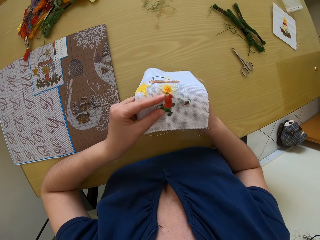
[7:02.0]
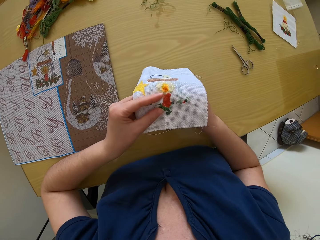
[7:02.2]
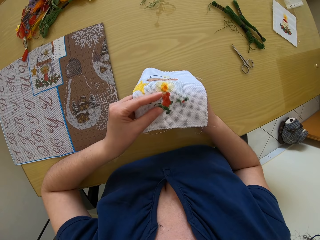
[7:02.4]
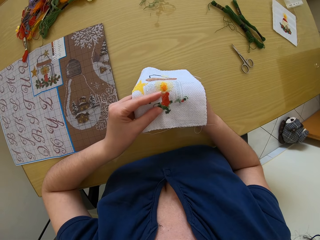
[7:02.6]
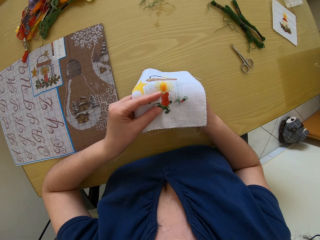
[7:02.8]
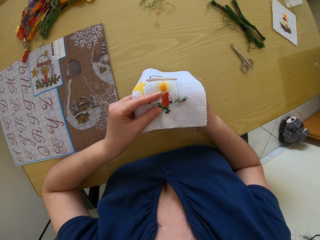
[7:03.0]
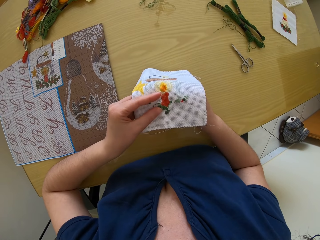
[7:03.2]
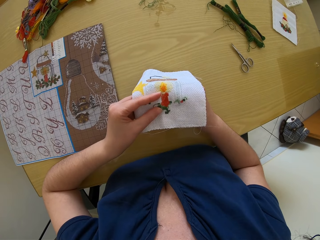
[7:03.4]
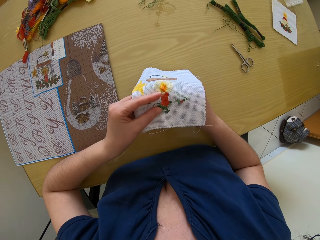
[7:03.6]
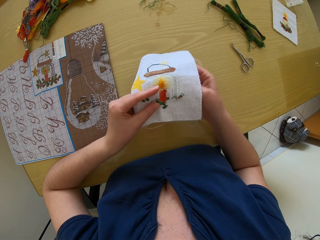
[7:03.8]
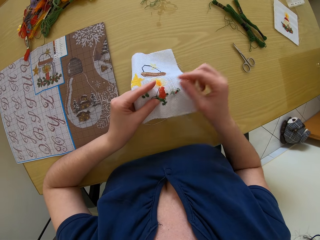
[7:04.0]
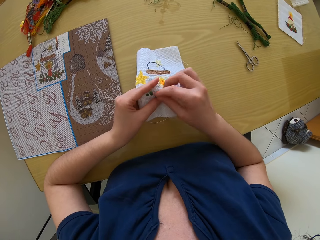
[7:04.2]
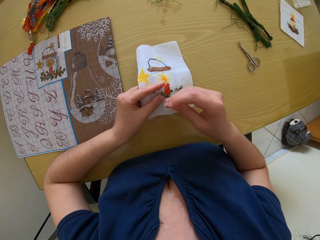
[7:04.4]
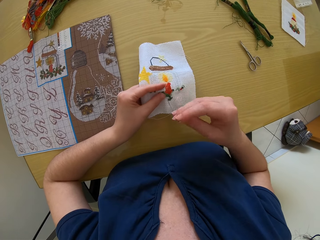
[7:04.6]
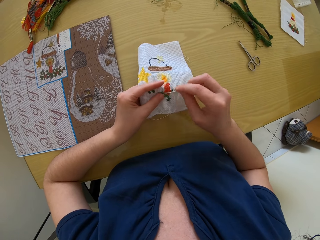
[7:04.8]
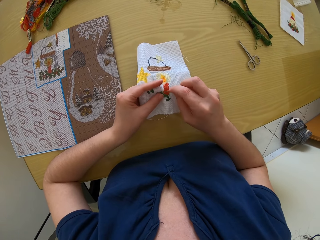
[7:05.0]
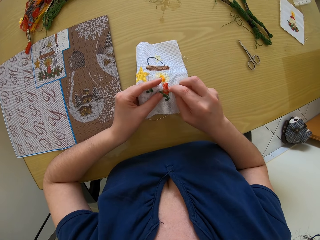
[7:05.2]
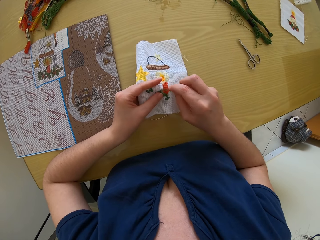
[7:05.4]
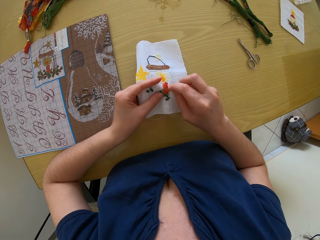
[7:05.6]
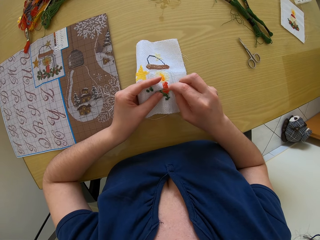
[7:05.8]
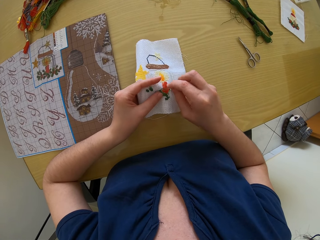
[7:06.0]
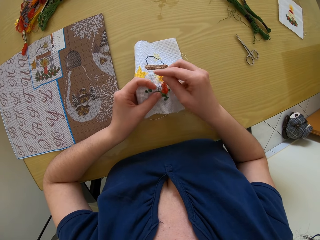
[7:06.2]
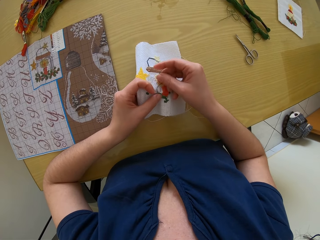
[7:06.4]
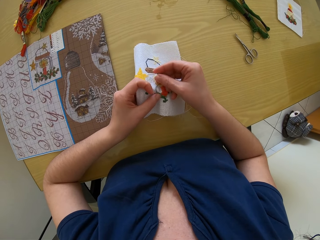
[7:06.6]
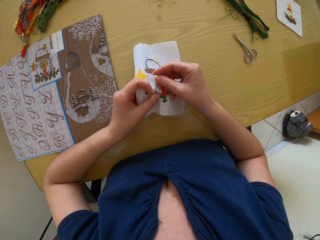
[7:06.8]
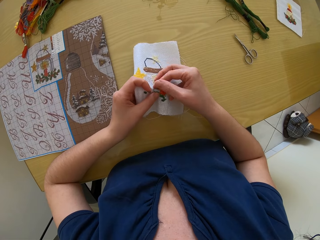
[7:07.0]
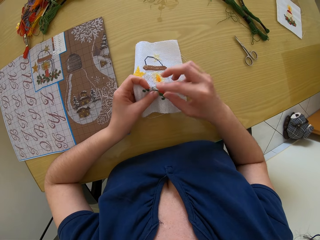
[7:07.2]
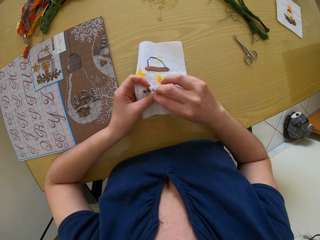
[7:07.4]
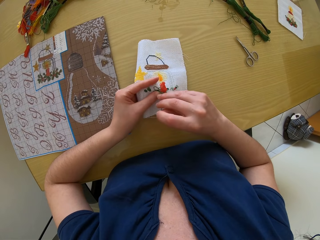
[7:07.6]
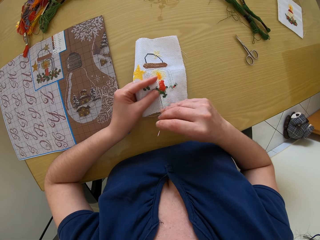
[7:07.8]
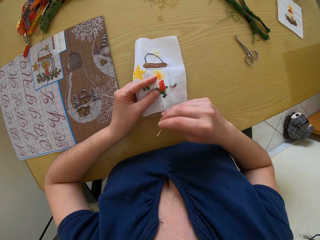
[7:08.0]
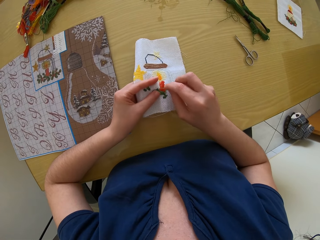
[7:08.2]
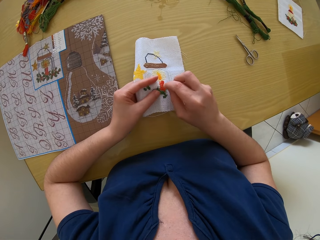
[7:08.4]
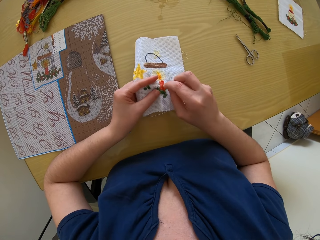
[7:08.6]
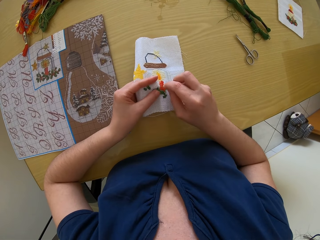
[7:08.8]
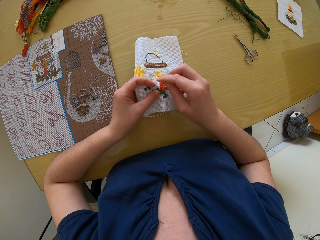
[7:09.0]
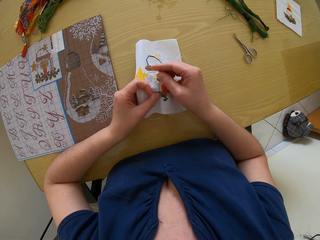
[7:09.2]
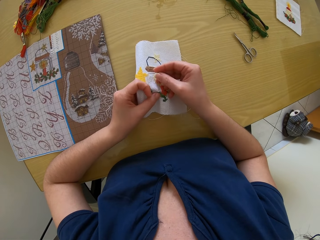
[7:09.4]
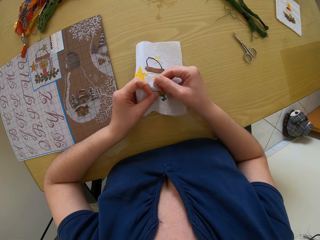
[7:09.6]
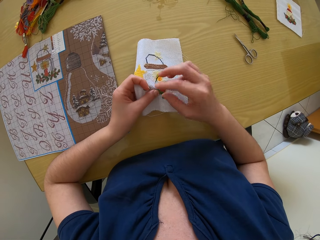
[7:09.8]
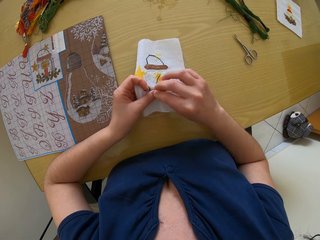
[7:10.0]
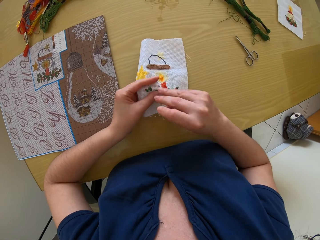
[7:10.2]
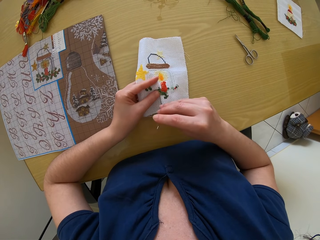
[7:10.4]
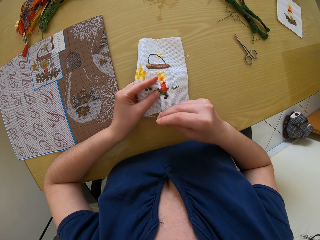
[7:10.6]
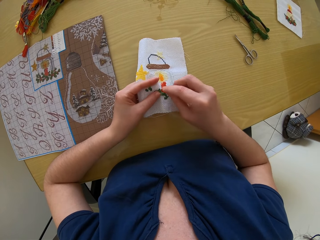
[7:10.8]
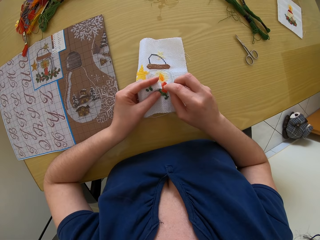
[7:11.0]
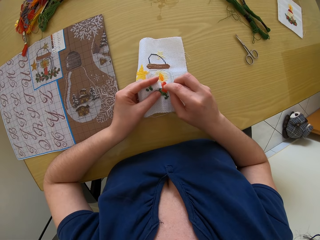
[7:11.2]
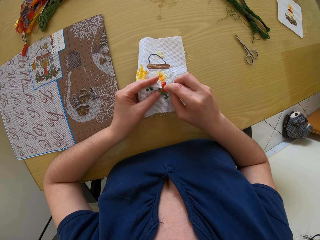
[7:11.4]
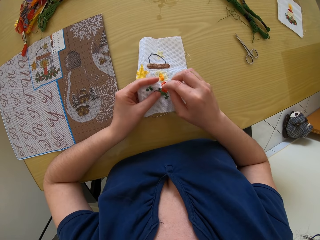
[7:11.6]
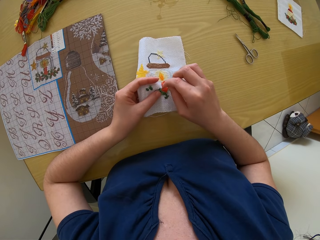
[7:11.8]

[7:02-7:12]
The camera wearer inserts the needle into the fabric in her left hand with her right hand. She pulls out the needle from the fabric with her right hand. She inserts the needle into the fabric in her left hand with her right hand. She pulls out the needle from the fabric with her right hand. She inserts the needle into the fabric in her left hand with her right hand. She pulls out the needle from the fabric with her right hand.

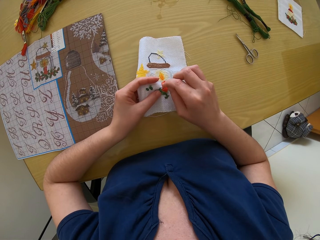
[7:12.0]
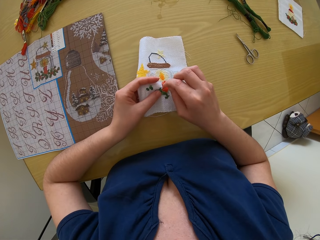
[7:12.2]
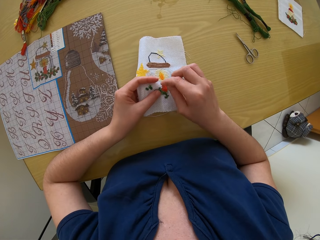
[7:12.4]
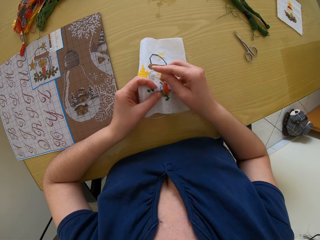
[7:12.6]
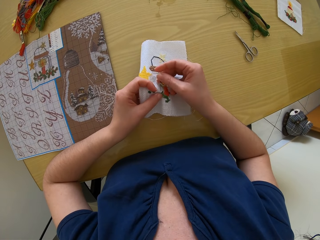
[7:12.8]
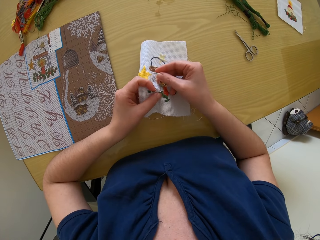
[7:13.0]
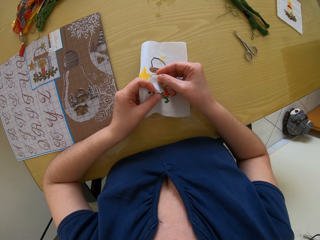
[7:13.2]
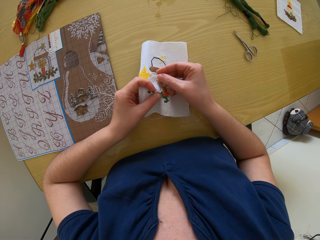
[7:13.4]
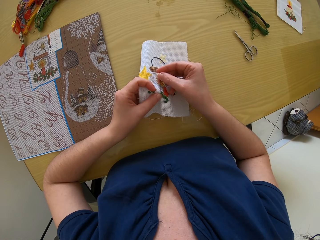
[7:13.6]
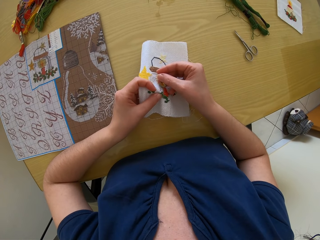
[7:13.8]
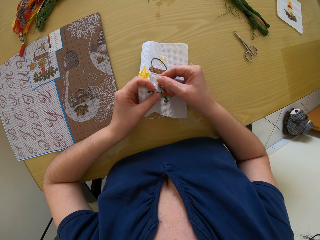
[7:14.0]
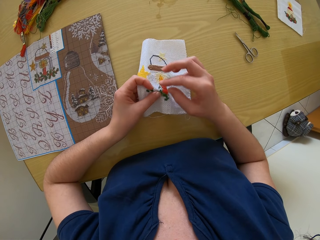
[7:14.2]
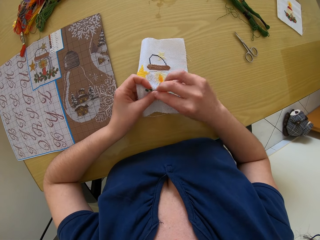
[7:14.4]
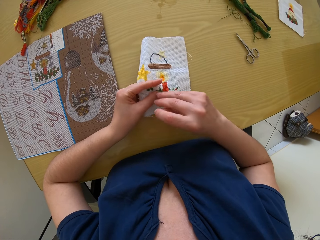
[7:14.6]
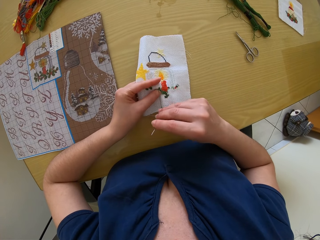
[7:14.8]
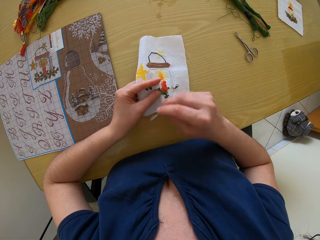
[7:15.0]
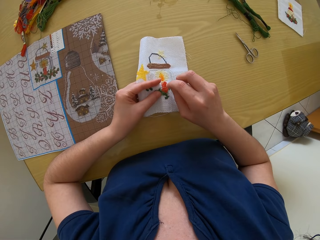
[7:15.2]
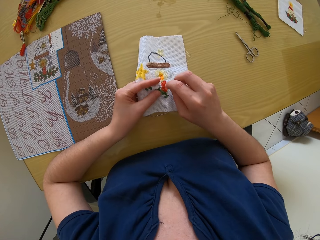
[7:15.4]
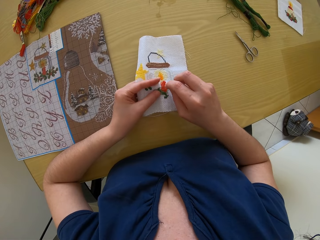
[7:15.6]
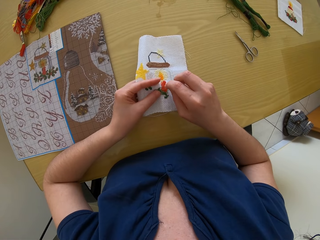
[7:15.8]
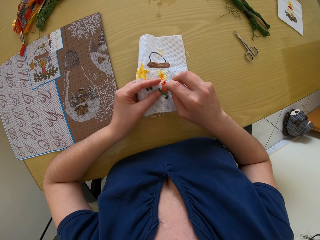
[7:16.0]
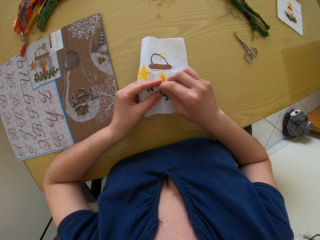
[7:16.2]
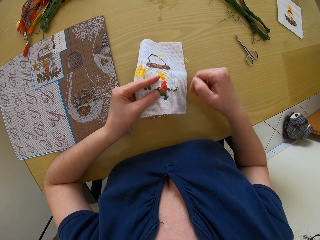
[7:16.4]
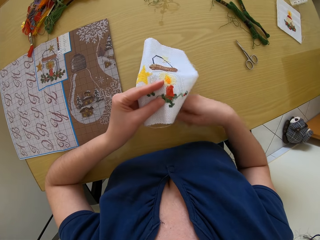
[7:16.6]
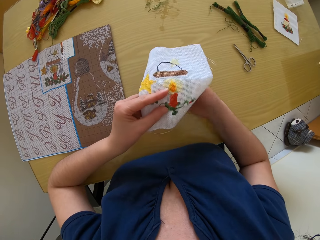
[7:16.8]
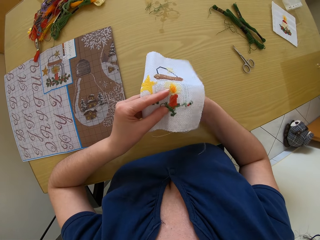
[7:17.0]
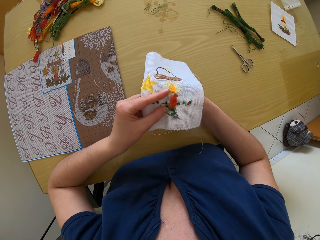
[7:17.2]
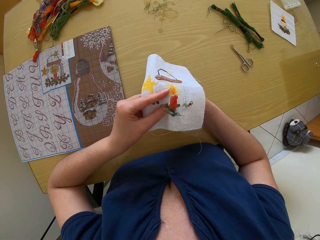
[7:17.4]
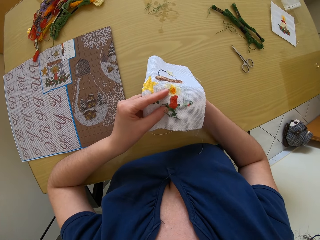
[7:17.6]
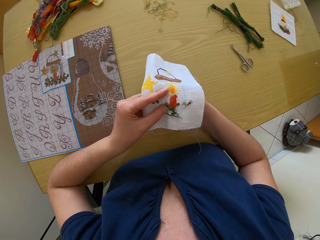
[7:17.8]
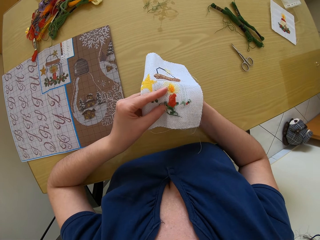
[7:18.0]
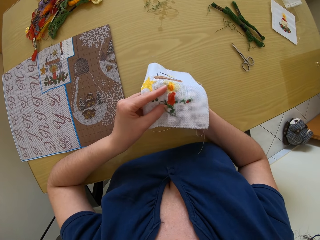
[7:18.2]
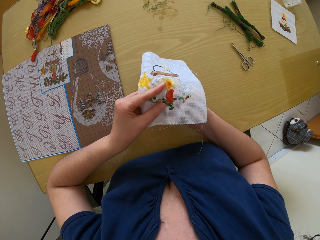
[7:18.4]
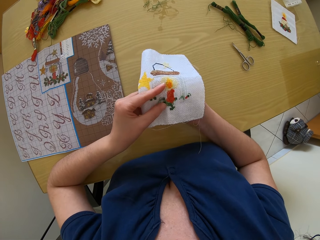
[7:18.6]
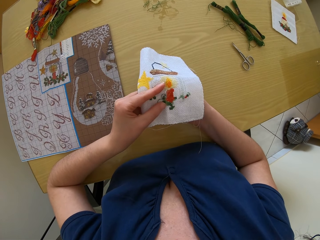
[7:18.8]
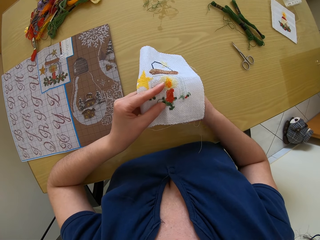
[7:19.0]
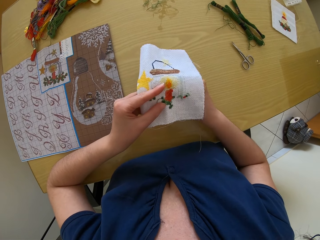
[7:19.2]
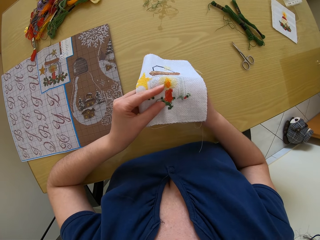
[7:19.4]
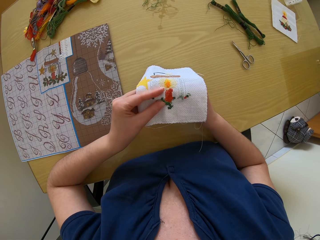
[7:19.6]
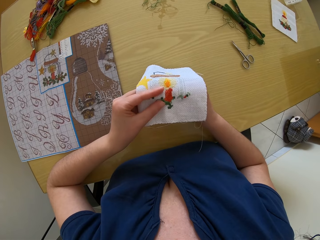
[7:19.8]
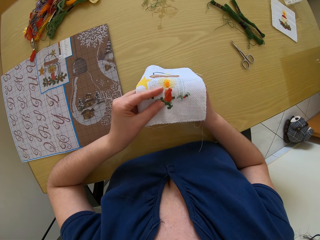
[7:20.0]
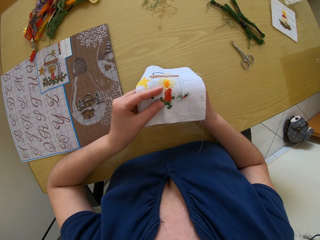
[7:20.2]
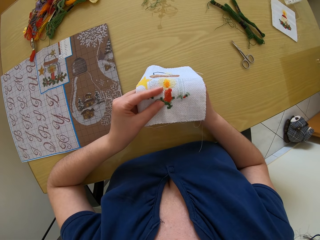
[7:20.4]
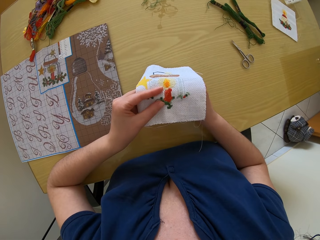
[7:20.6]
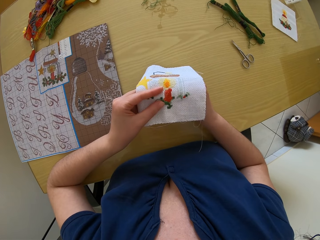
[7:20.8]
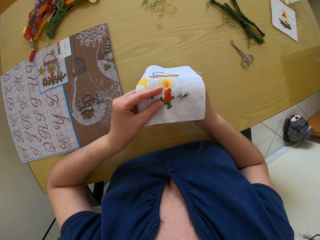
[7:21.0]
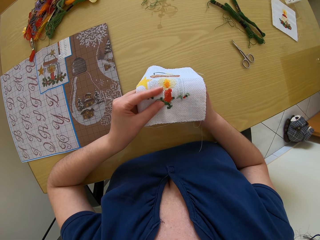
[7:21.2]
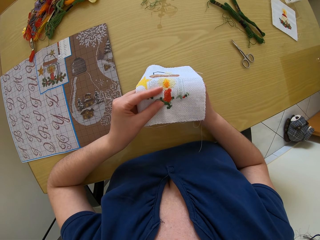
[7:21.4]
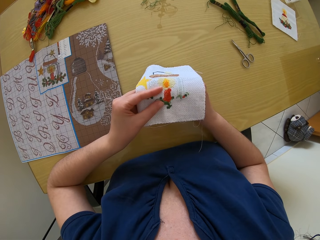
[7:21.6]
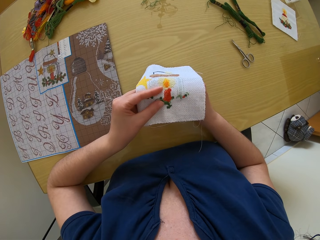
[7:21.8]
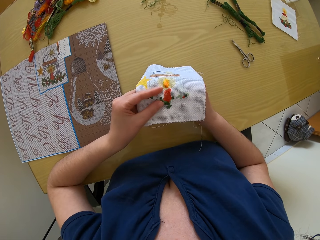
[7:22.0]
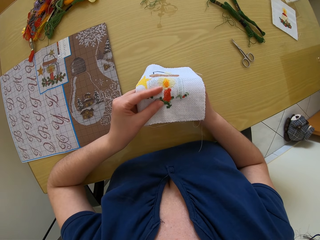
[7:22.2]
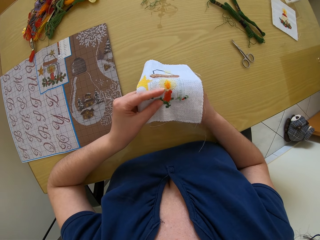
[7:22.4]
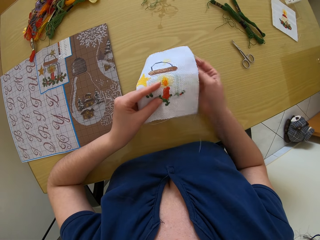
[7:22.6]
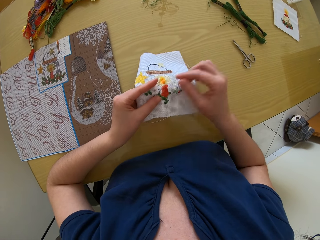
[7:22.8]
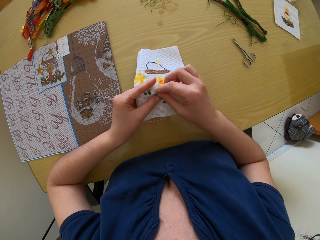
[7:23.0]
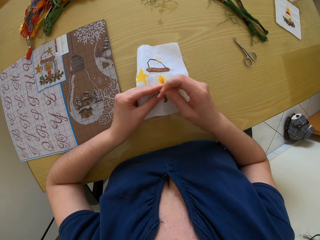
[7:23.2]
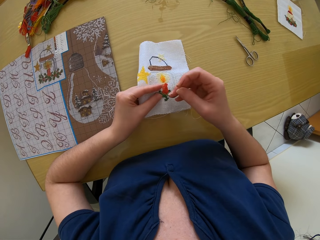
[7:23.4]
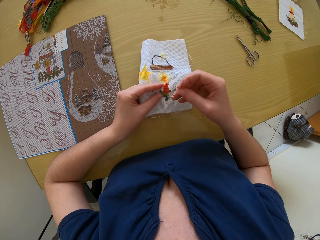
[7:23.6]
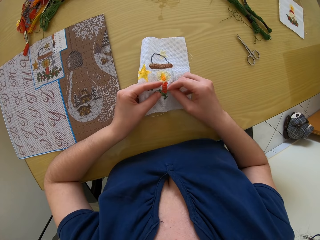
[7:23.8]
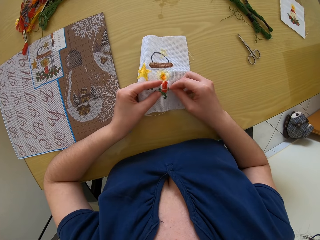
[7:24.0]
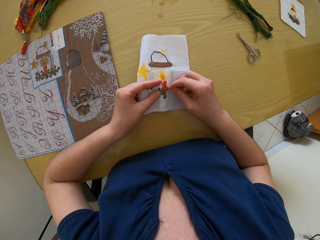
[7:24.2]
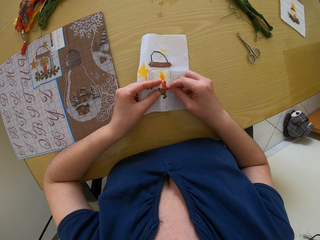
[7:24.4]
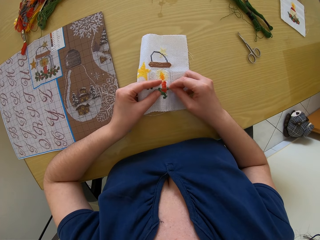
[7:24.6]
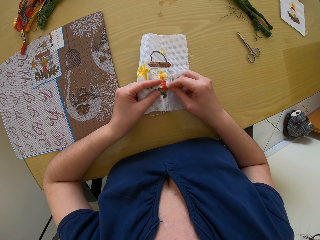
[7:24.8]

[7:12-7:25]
The camera wearer inserts the needle into the fabric in her left hand with her right hand. She pulls out the needle from the fabric with her right hand. She inserts the needle into the fabric in her left hand with her right hand. She pulls out the needle from the fabric with her right hand. She inserts the needle into the fabric in her left hand with her right hand. She pulls out the needle from the fabric with her right hand.
